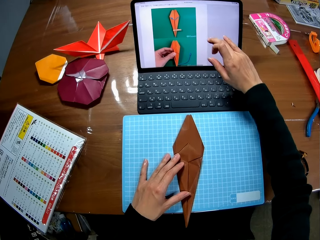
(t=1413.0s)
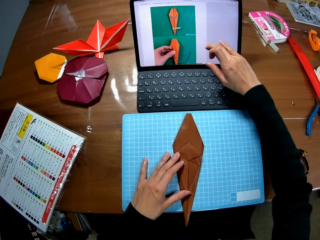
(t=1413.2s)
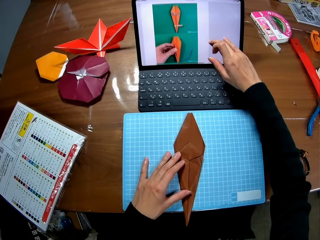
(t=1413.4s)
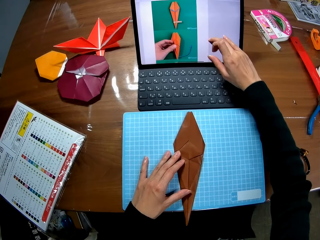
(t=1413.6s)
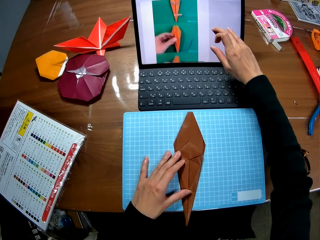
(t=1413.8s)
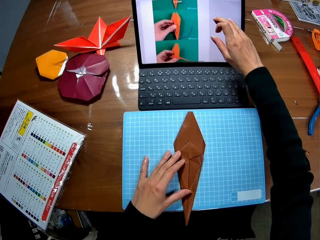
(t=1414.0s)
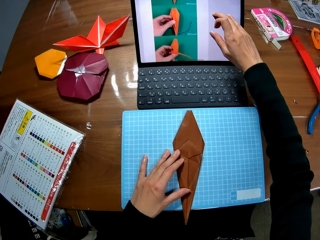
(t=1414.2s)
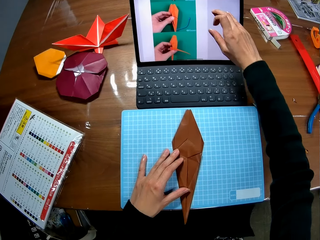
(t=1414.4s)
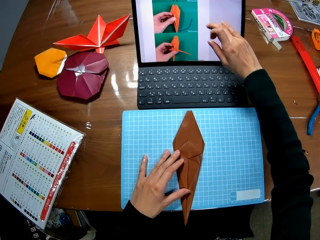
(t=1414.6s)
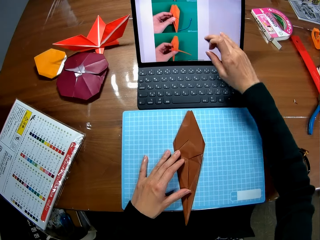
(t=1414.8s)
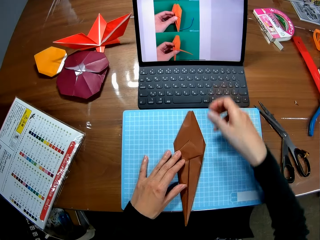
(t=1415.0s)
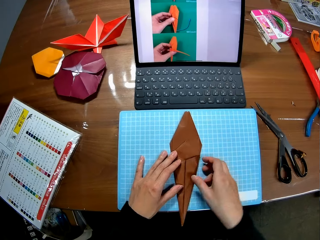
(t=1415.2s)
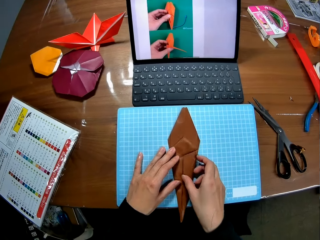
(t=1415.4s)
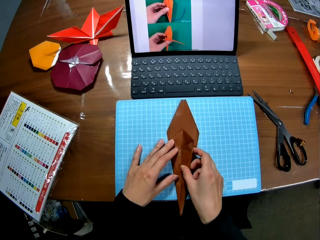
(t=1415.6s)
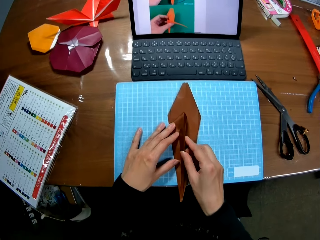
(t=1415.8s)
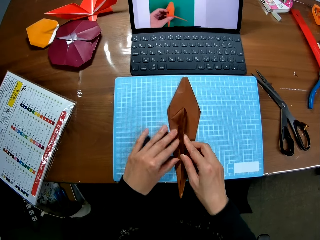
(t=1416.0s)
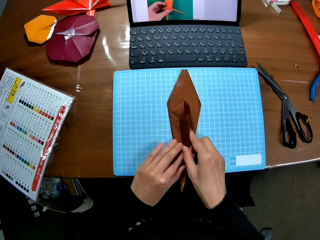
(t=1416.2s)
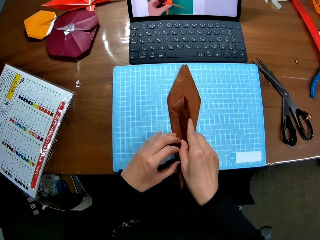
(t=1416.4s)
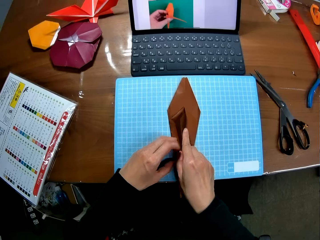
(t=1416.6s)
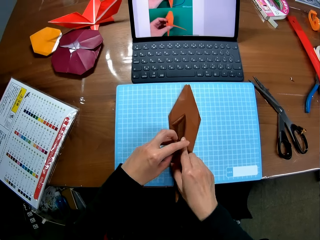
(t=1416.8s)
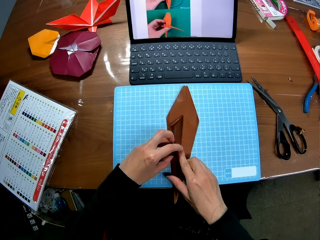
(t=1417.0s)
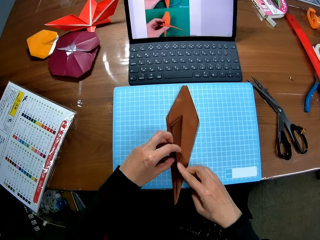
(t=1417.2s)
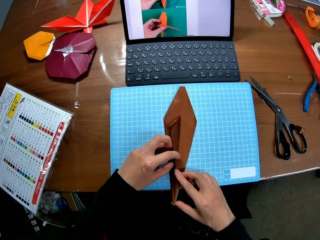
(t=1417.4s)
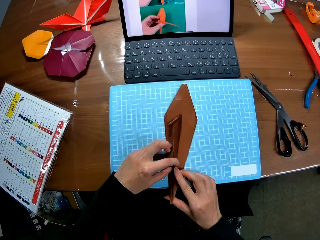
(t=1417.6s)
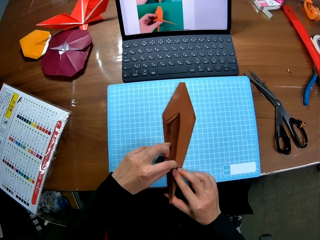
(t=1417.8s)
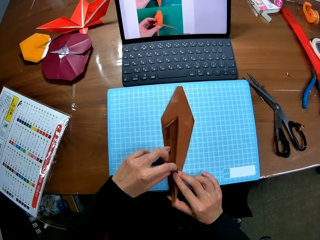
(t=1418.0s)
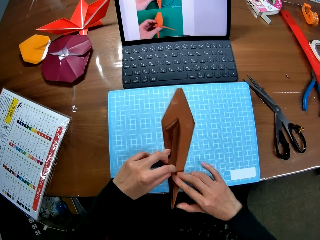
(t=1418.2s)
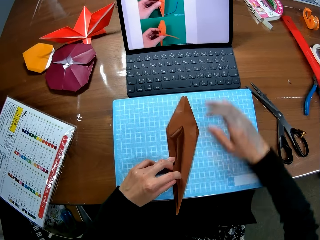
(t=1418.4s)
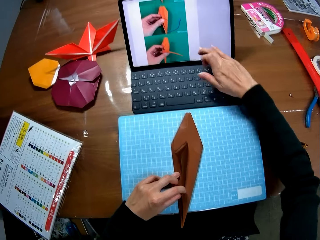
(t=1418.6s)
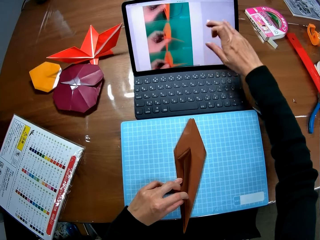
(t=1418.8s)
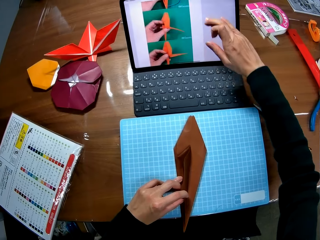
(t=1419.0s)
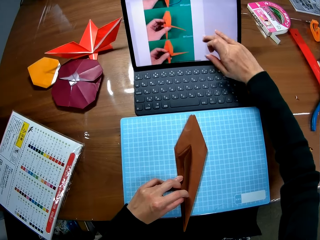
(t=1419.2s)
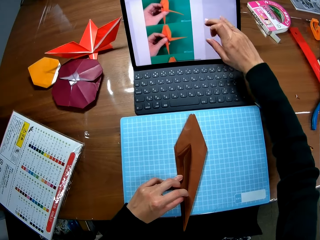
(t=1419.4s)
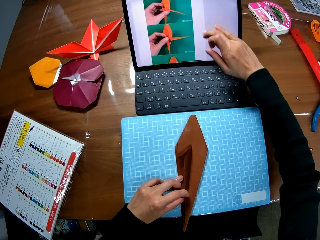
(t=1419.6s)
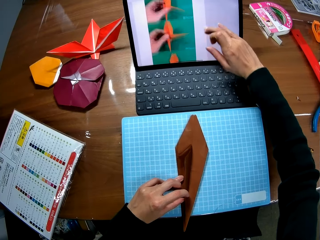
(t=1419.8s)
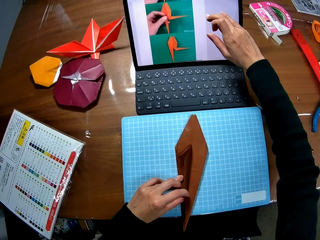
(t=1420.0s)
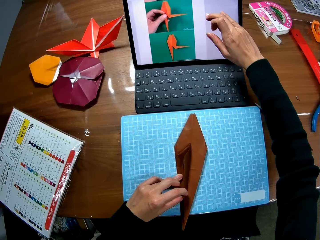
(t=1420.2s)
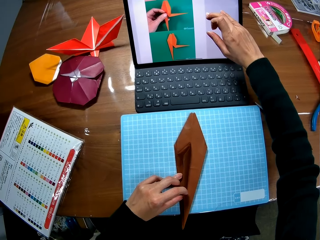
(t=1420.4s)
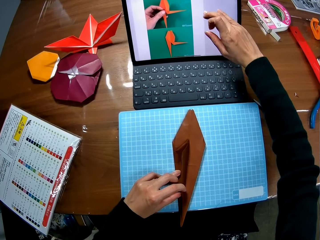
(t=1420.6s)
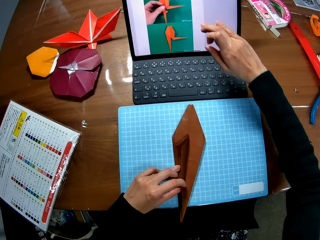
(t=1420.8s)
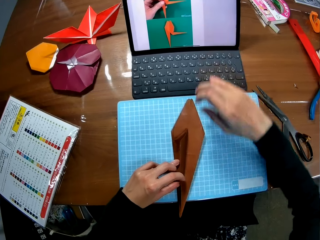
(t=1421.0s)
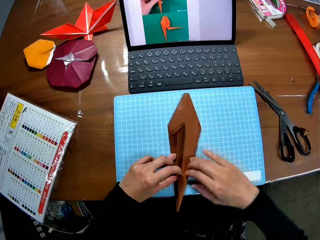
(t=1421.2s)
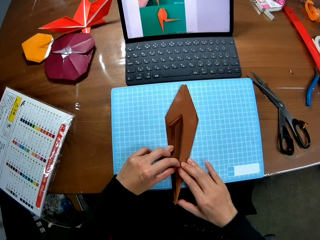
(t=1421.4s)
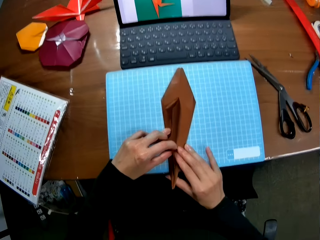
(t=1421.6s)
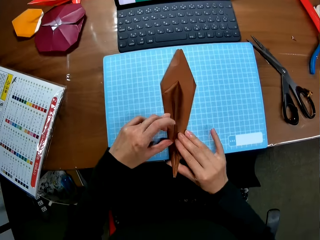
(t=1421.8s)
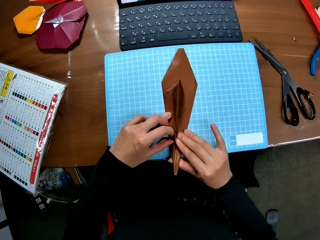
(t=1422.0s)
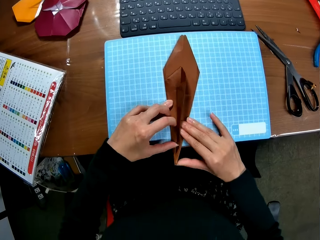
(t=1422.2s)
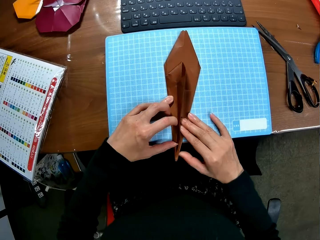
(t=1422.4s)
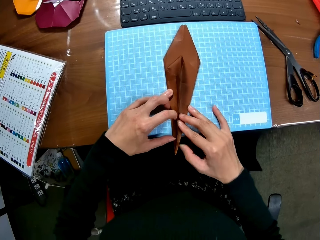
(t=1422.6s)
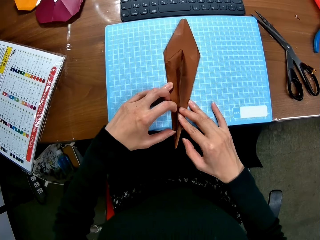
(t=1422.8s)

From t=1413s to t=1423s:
The camera wearer holds the paper. She folds the brown crafted paper on the table. She scrolls through her laptop touch screen with her right hand finger.

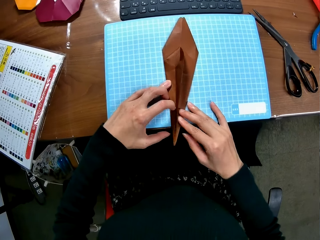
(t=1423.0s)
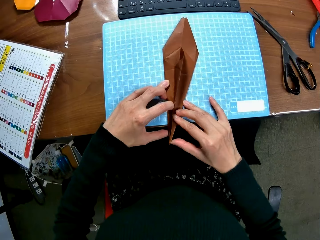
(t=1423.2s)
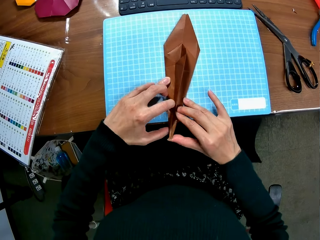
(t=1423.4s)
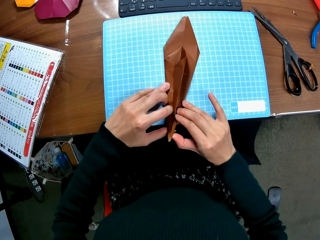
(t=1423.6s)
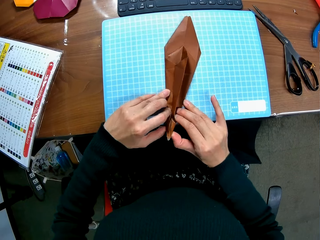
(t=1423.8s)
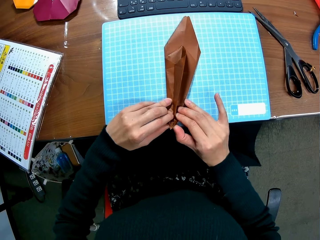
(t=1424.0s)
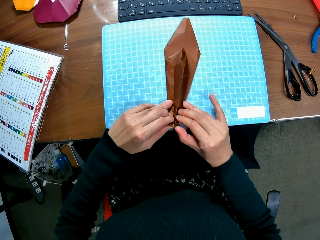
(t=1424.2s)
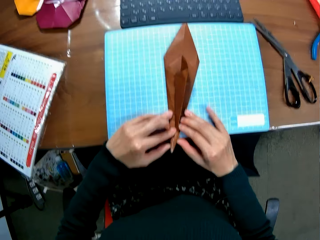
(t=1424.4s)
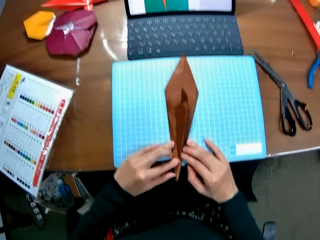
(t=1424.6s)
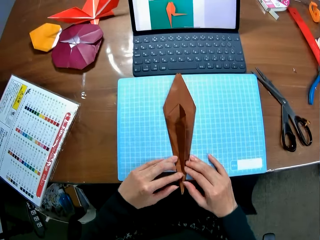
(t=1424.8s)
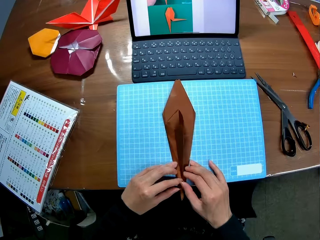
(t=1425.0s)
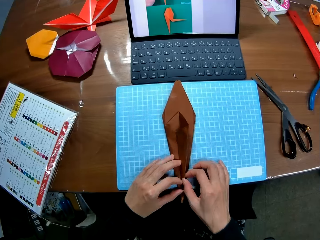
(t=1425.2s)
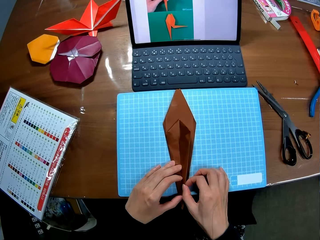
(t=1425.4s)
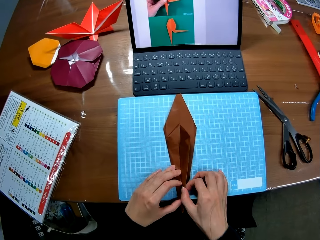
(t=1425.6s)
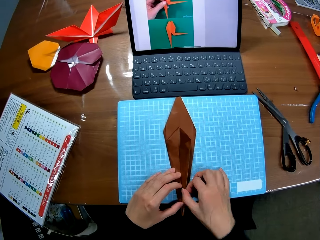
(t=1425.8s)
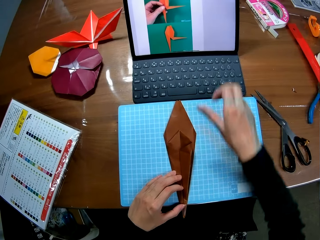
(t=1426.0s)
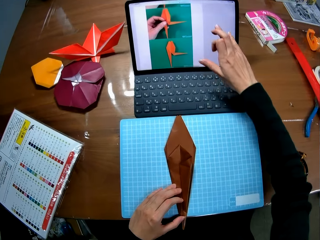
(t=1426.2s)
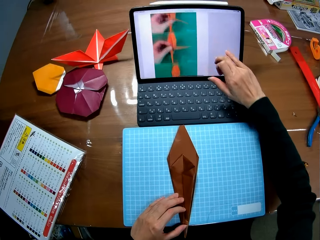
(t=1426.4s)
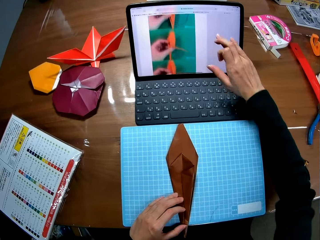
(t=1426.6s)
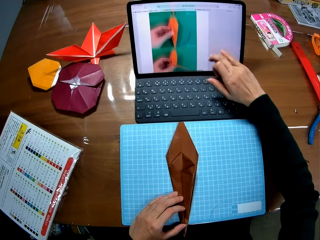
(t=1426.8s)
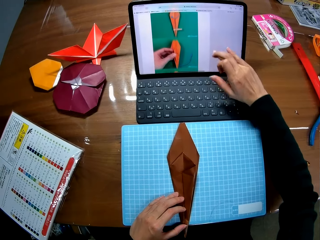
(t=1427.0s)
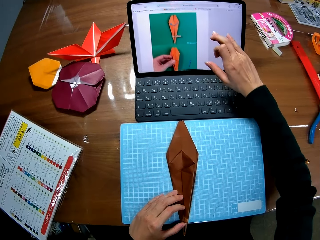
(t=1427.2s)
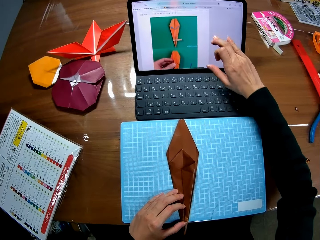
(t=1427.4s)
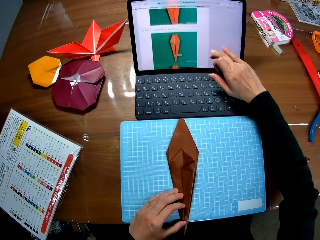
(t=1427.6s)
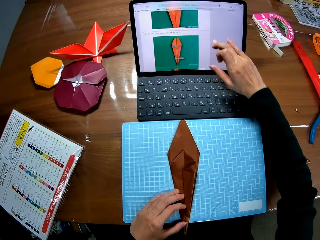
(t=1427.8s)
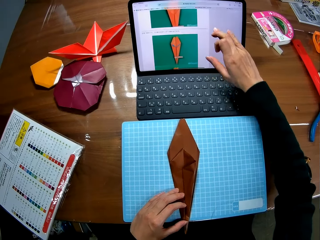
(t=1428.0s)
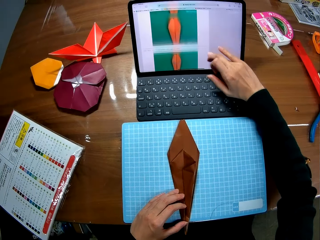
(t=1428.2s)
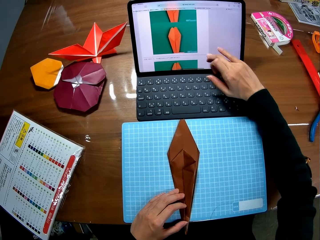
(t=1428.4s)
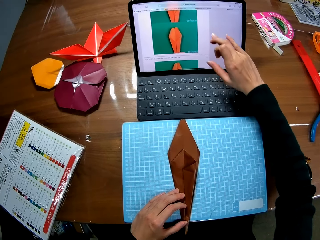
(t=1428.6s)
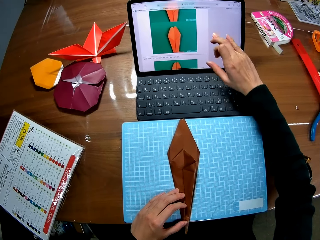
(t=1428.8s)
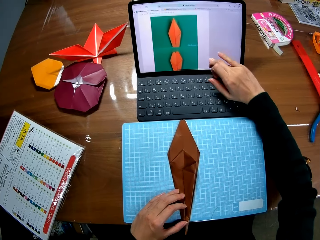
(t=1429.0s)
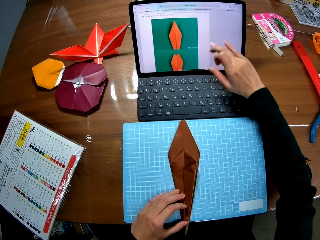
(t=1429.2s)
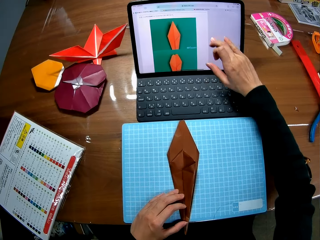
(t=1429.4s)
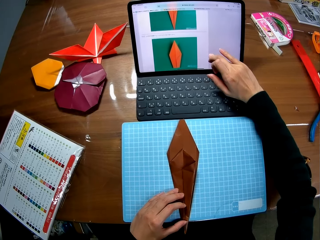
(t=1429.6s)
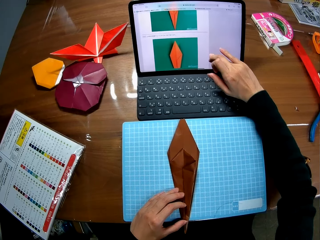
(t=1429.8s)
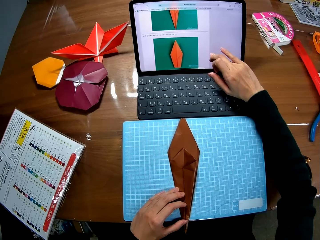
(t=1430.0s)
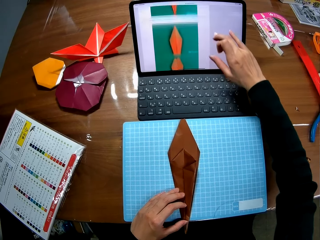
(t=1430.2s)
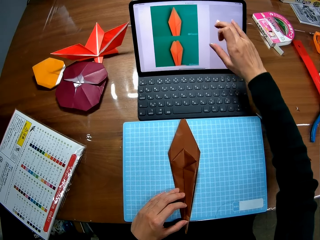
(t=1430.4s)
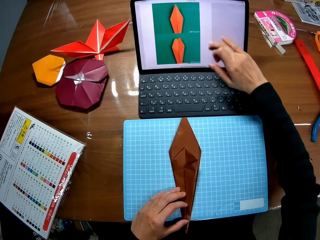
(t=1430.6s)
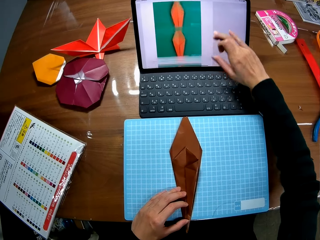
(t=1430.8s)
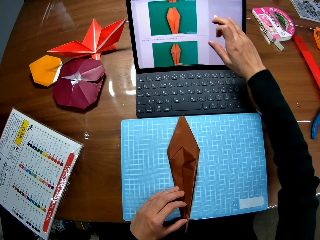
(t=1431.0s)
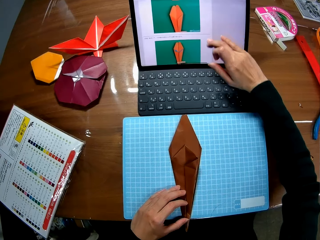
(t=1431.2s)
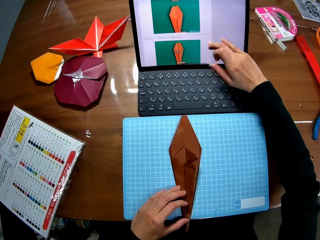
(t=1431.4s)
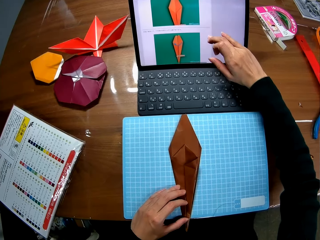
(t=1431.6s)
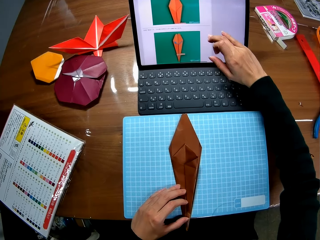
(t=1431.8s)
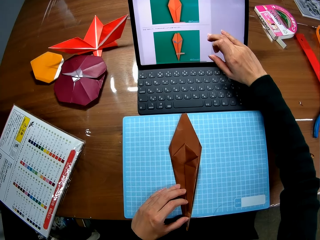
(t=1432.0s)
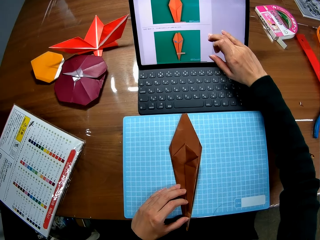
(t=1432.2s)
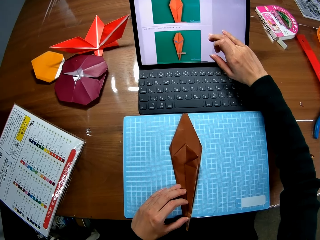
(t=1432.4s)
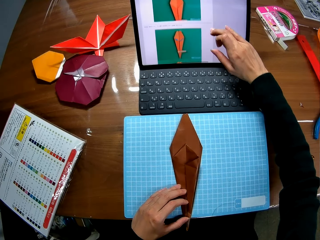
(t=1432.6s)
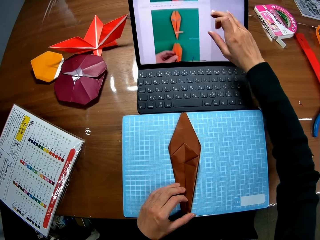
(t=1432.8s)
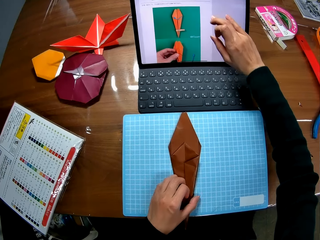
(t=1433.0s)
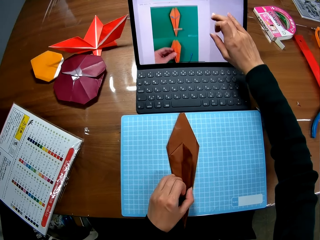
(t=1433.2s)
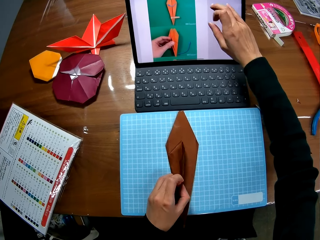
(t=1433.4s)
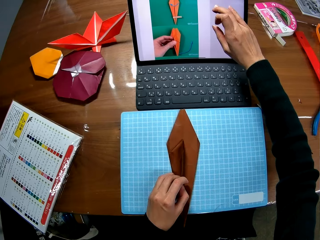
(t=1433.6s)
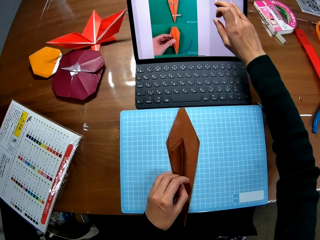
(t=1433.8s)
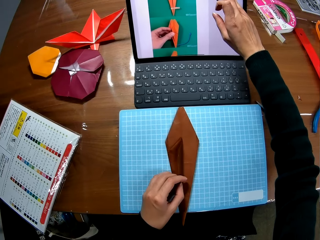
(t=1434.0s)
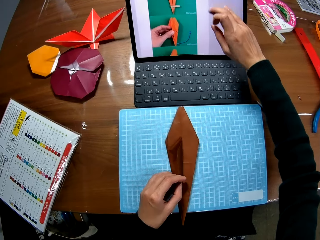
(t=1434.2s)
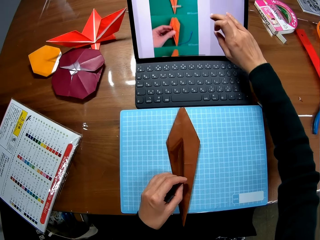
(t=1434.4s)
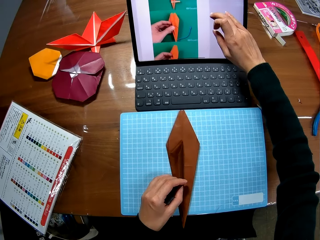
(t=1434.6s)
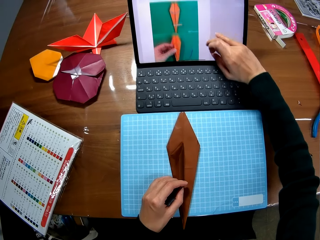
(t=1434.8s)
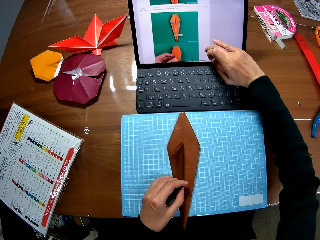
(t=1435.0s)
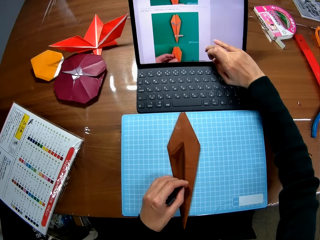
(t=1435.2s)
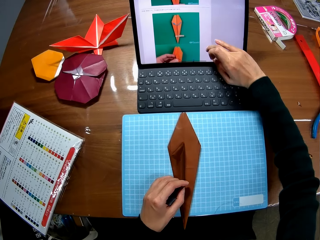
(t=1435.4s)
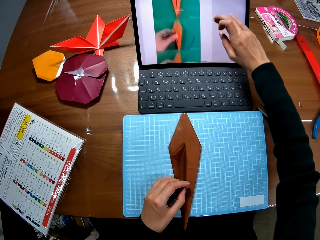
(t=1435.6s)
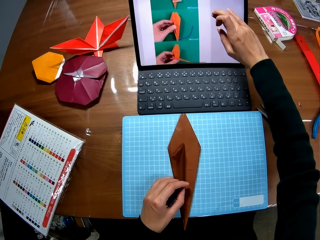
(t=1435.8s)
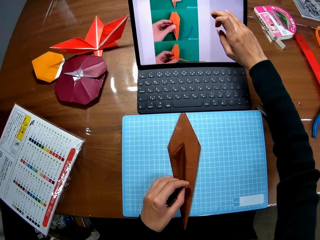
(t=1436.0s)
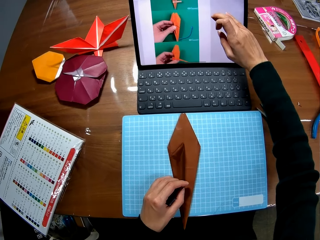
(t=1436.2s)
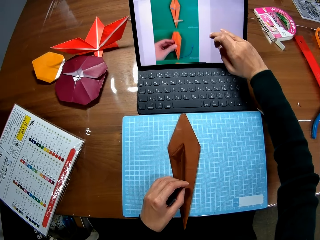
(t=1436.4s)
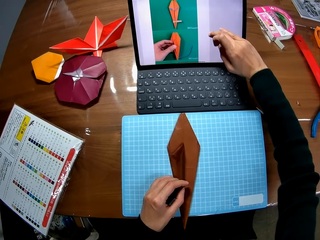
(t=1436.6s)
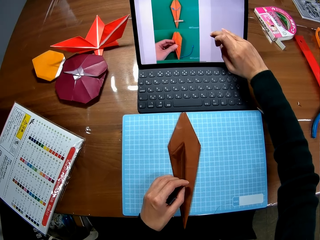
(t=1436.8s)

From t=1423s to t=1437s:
The camera wearer touches the brown crafted paper. She folds the paper. She scrolls through her laptop touch screen with her right hand finger.
